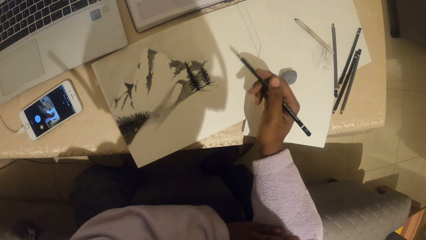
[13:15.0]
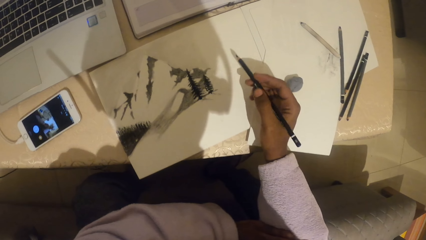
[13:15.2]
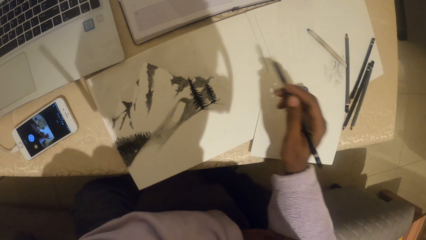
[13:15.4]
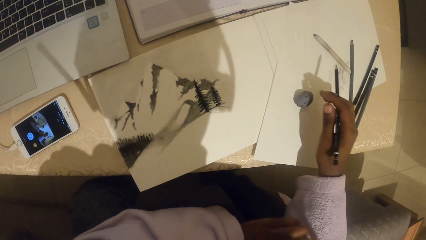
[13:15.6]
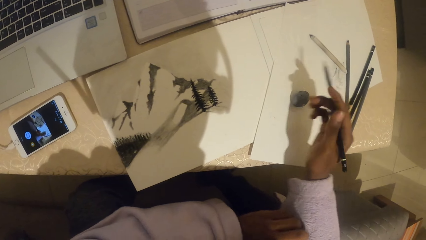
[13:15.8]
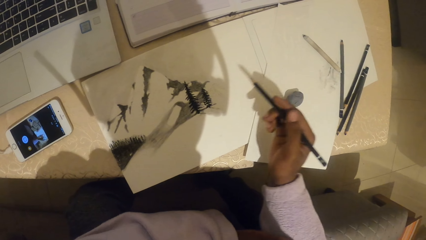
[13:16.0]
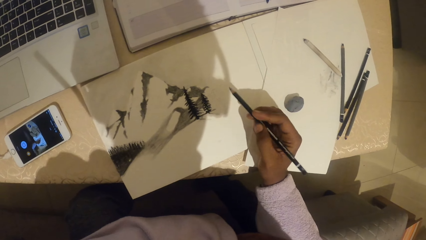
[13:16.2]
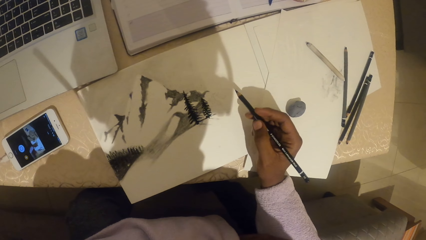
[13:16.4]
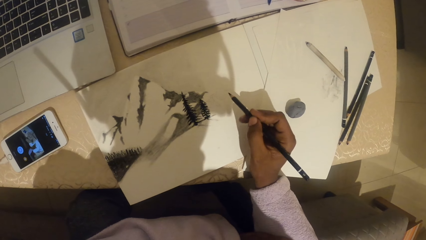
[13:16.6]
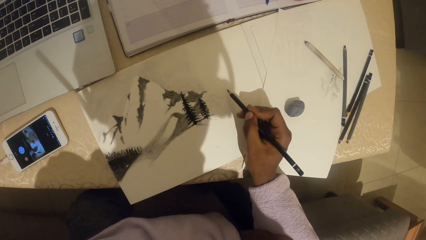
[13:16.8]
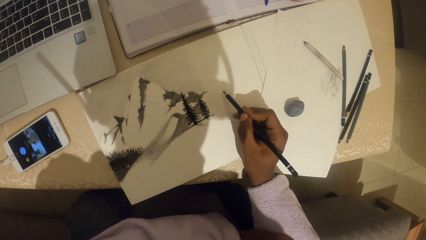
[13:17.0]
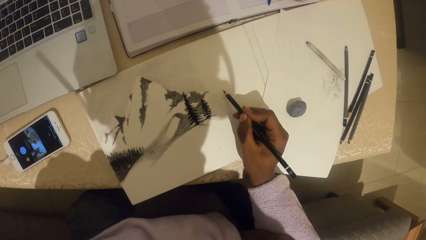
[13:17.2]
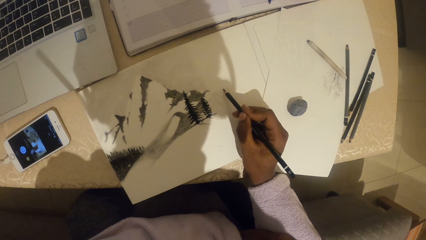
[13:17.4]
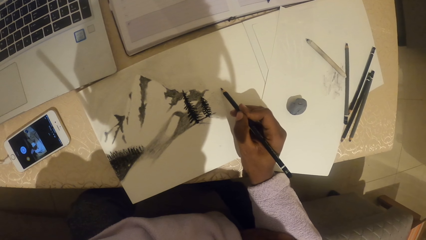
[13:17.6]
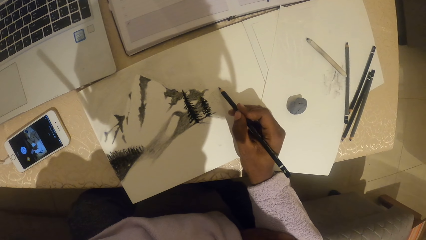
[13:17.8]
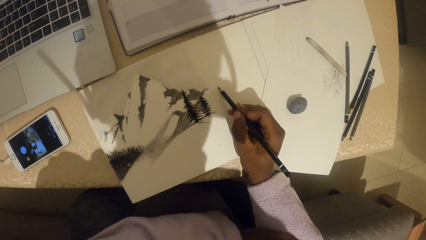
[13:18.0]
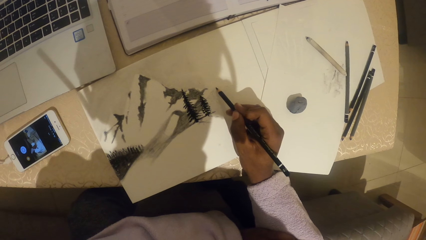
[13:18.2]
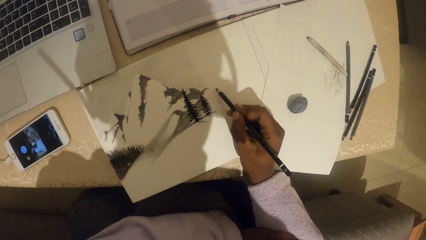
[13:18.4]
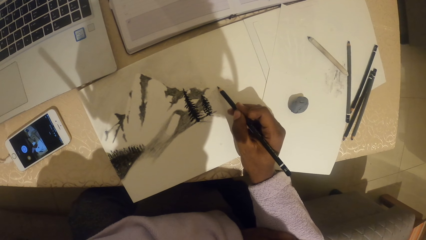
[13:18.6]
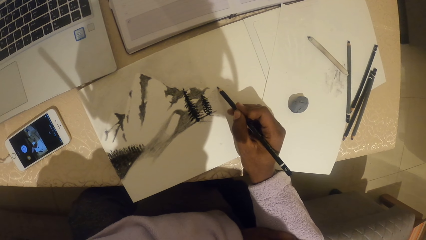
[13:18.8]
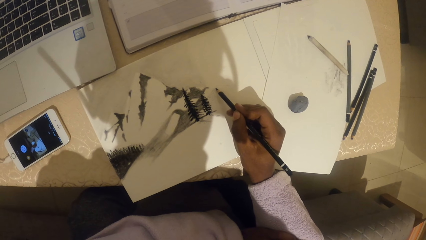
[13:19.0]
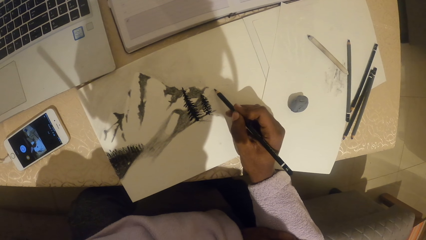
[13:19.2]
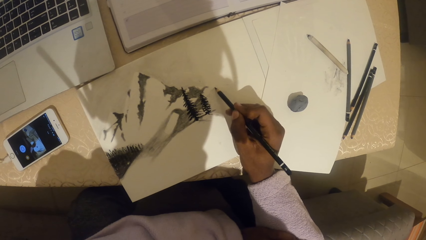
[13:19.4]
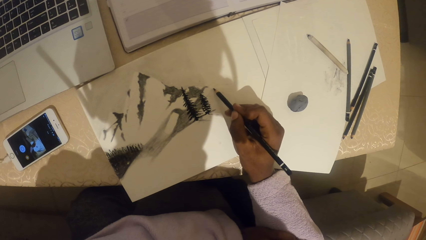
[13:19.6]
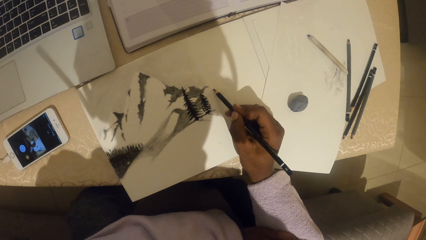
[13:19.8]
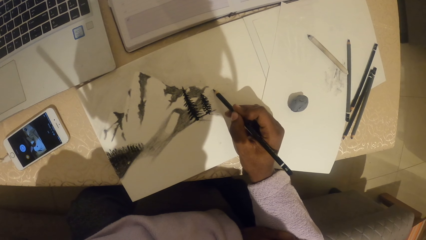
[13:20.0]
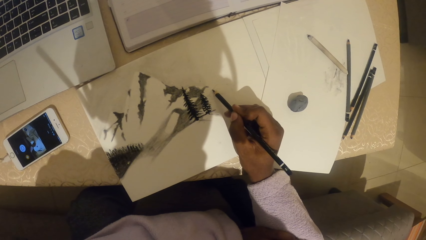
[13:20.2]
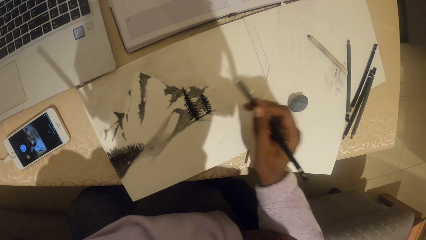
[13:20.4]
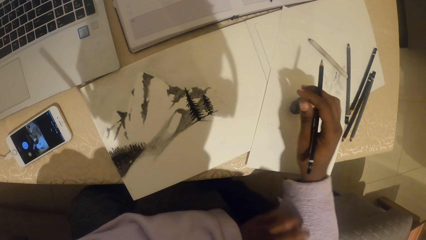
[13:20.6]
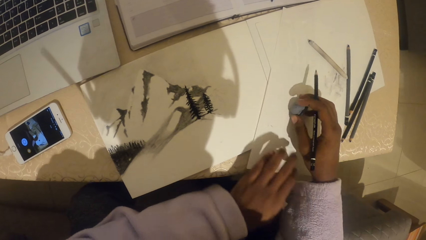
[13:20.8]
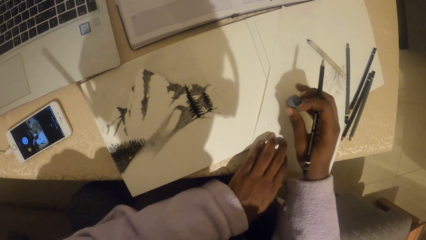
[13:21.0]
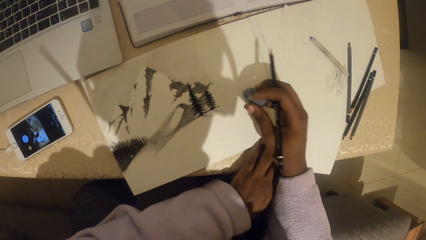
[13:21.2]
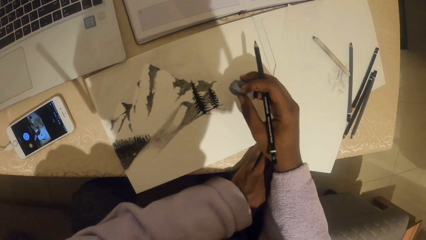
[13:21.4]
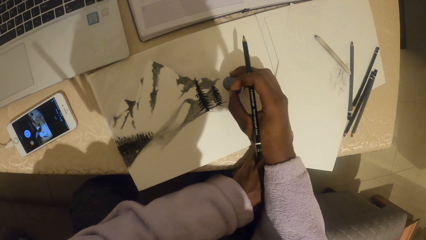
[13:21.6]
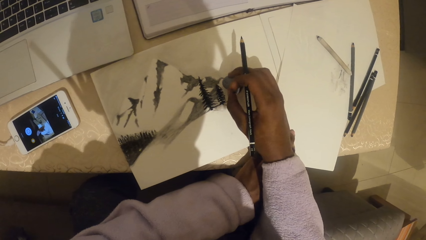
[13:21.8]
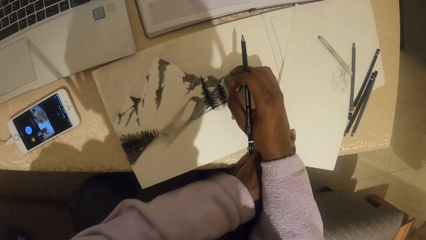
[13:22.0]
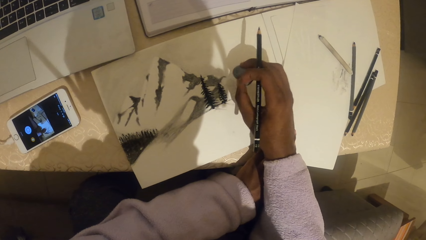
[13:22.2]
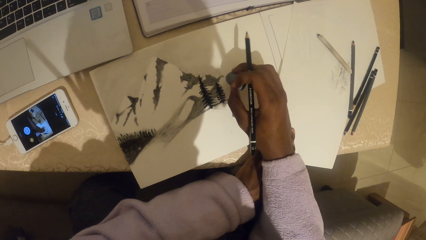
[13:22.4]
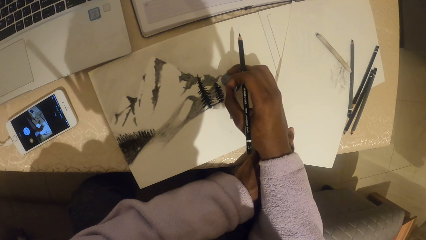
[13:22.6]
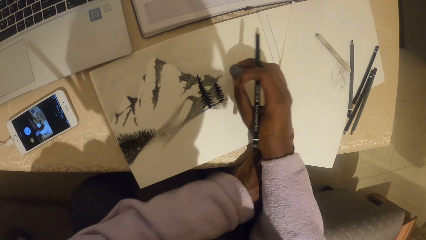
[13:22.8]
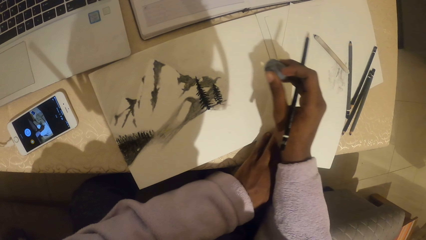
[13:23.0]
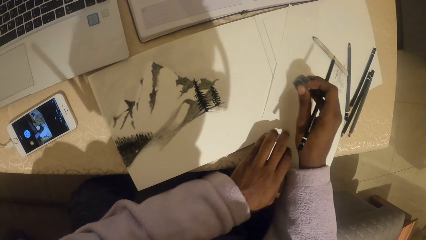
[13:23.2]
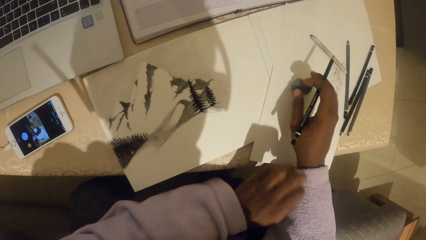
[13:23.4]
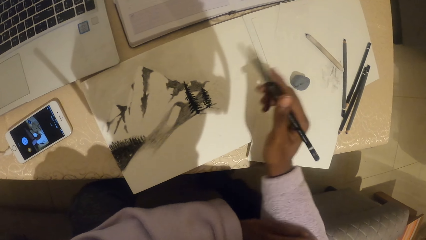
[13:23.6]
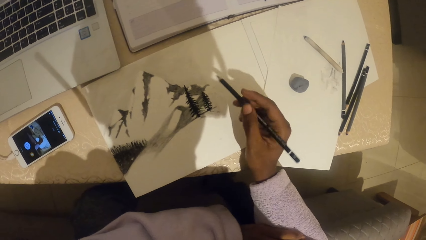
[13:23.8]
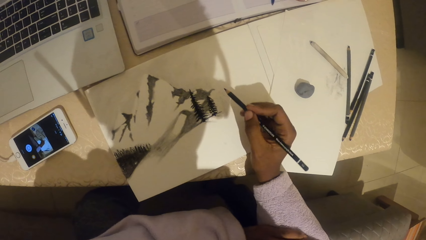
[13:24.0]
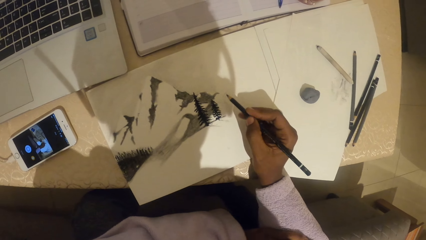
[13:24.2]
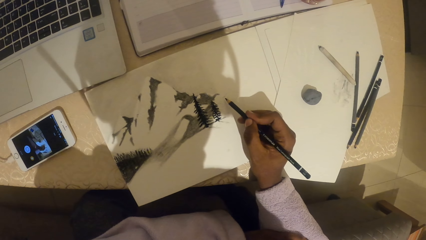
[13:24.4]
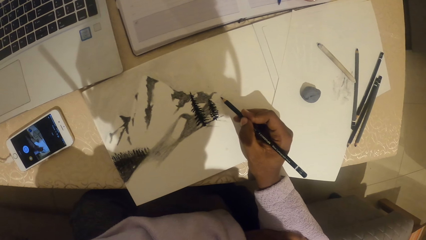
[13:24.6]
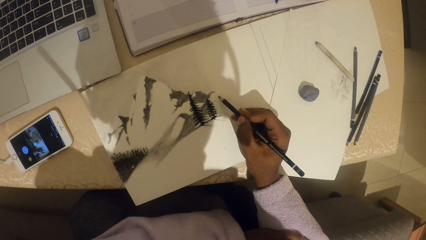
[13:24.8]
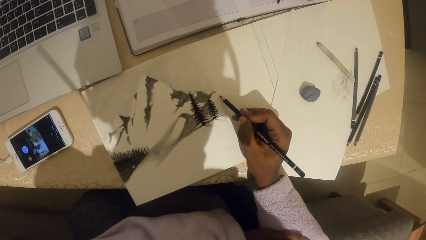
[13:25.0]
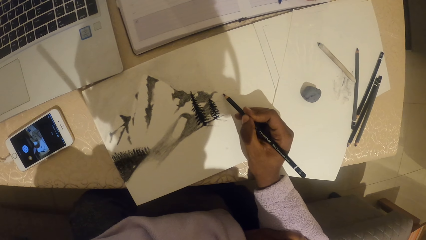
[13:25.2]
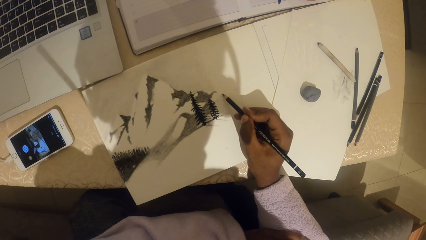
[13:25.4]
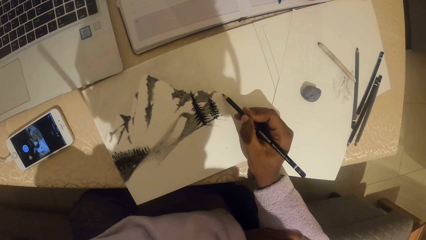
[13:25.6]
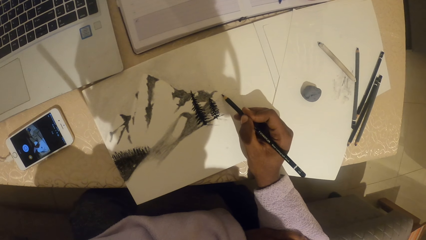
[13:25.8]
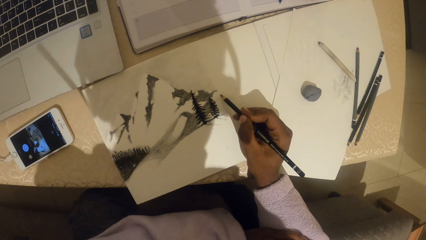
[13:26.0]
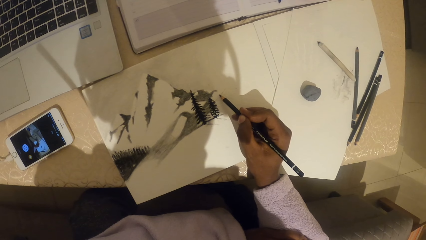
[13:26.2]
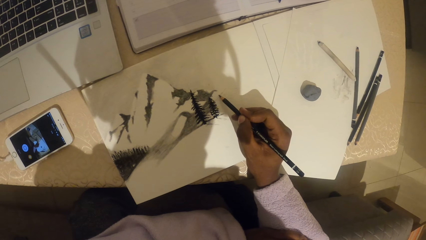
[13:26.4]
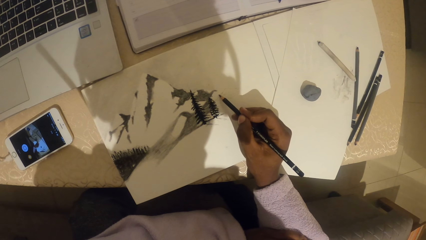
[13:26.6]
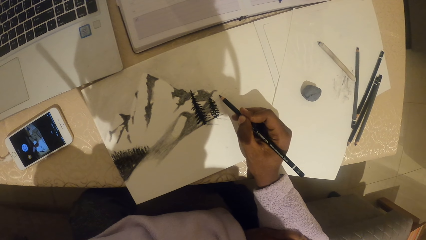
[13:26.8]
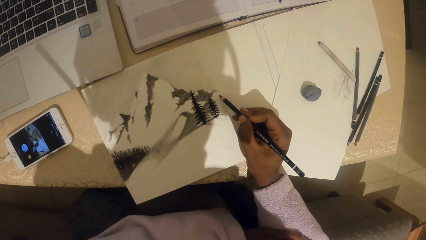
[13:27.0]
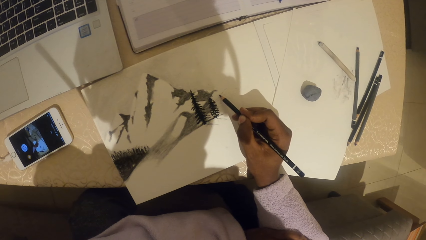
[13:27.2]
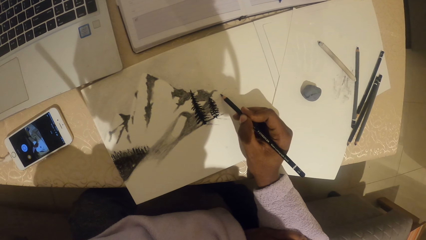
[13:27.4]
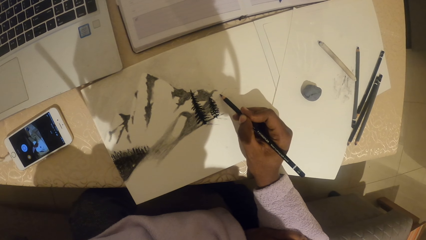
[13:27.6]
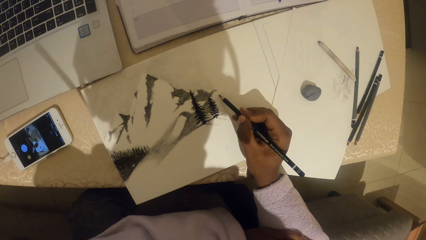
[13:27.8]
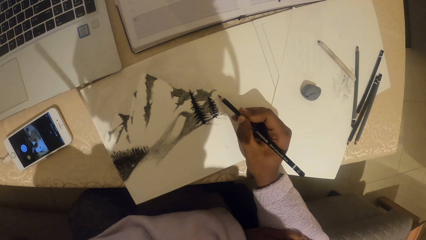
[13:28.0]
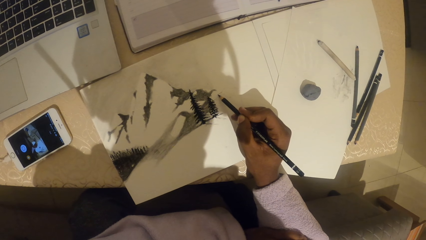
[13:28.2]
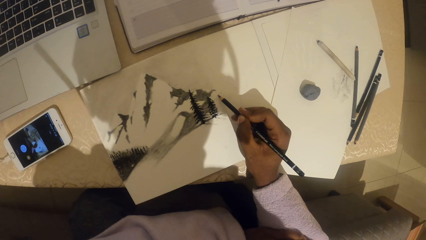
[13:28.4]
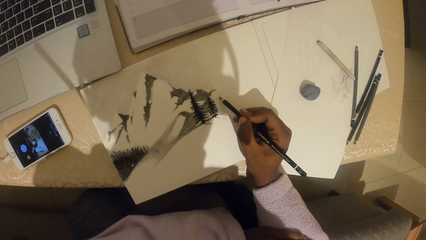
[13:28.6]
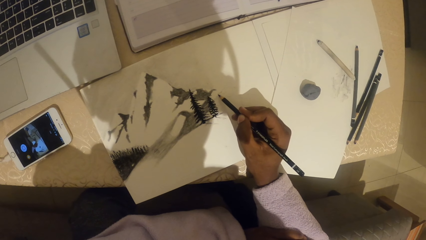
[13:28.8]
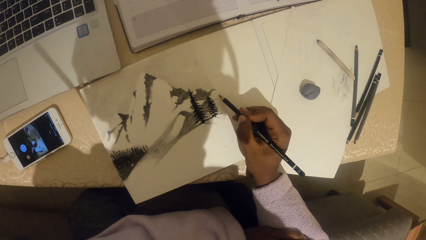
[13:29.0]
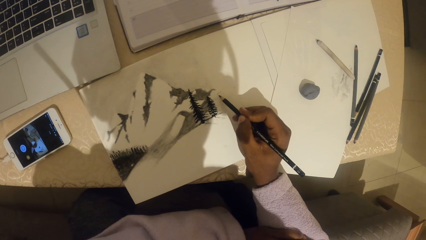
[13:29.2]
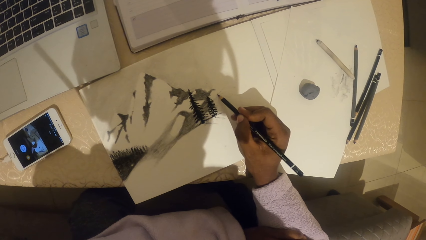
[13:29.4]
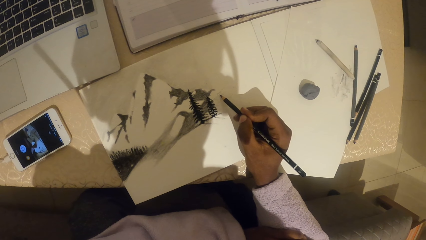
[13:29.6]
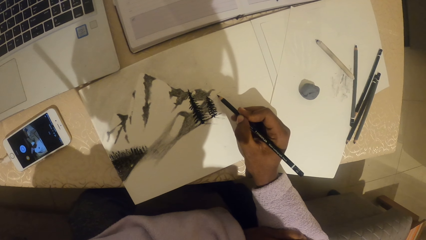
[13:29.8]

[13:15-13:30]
The camera wearer puts the eraser on the table. They look at the drawing on the paper, hold the pencil, and draw an art on the paper. They pick the eraser from the table and touch the paper on the table. They erase the drawing. They put the eraser on the table. They draw an art on the paper.
